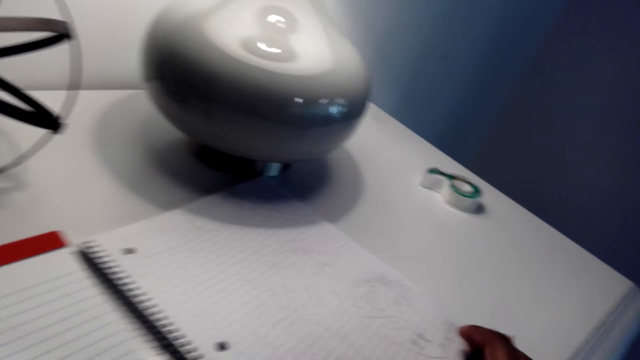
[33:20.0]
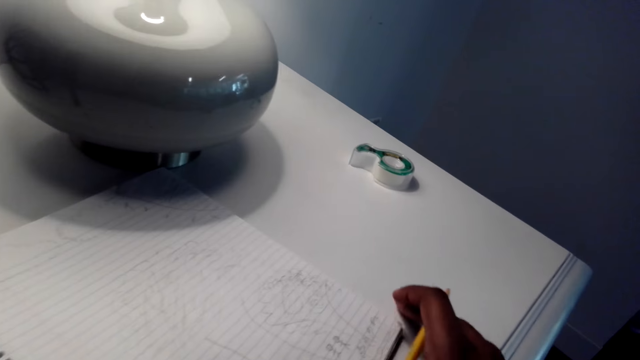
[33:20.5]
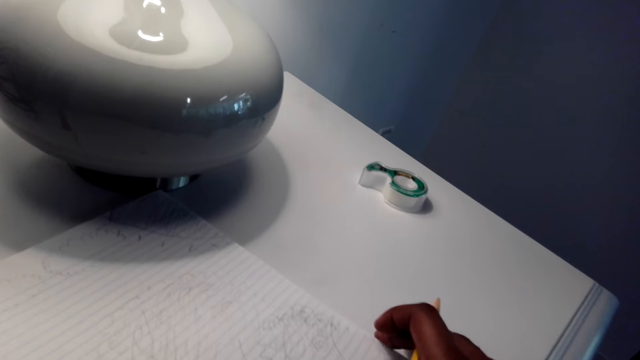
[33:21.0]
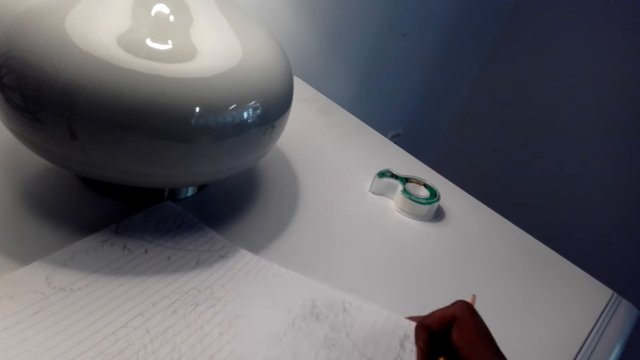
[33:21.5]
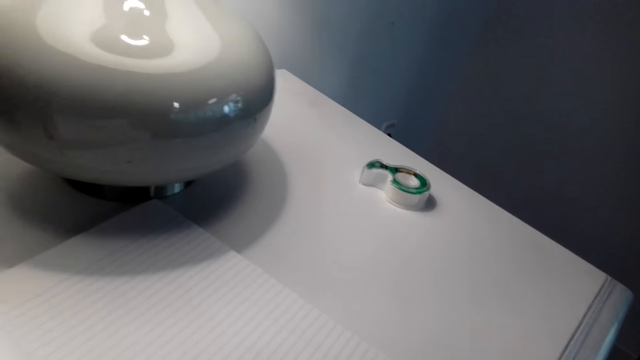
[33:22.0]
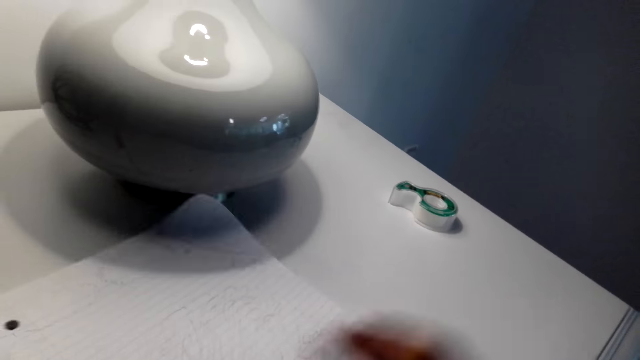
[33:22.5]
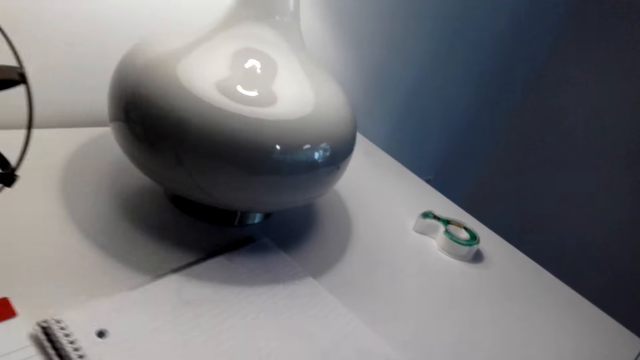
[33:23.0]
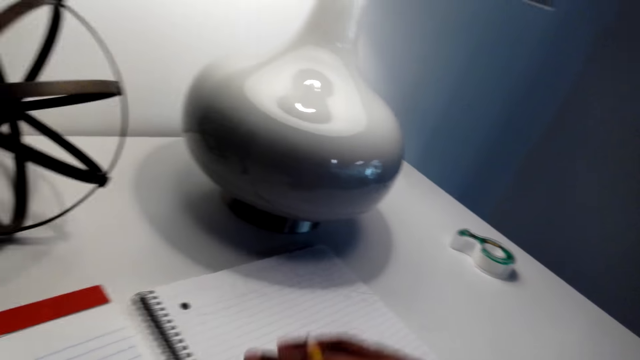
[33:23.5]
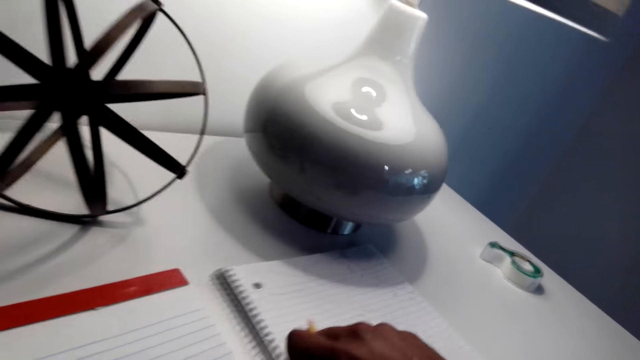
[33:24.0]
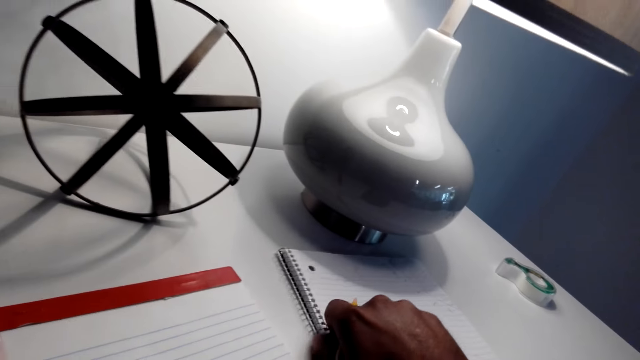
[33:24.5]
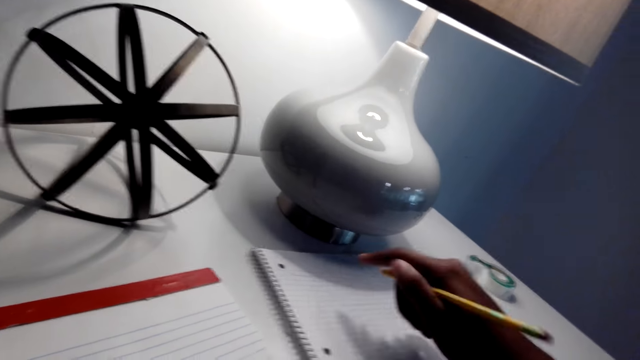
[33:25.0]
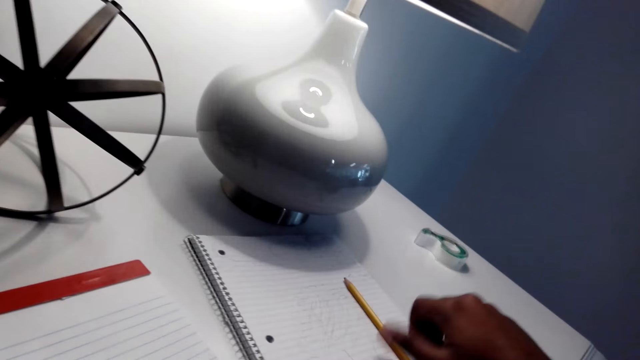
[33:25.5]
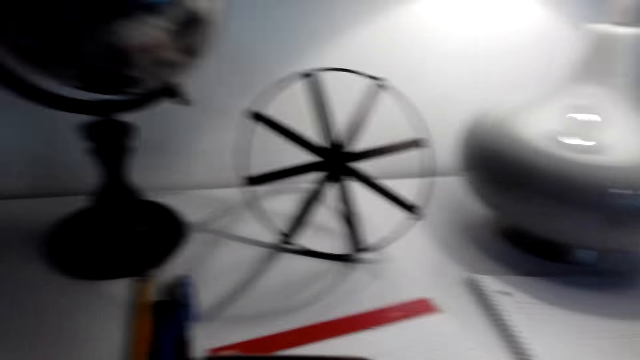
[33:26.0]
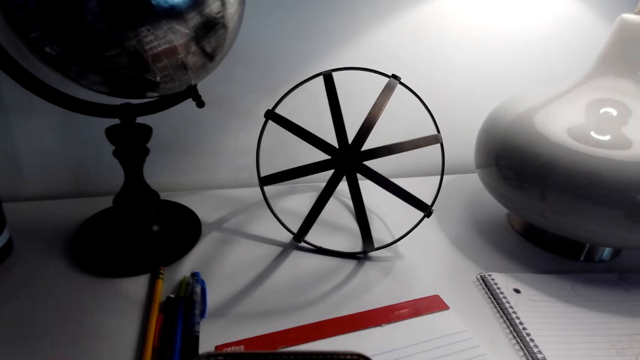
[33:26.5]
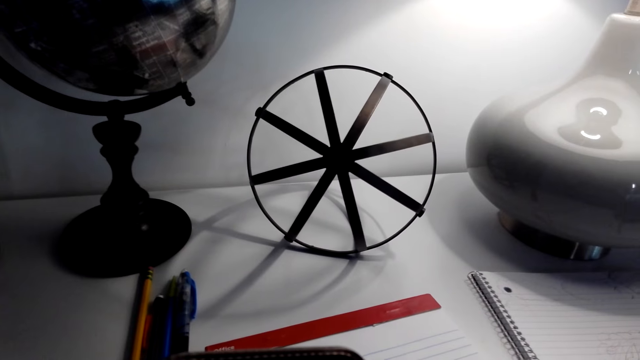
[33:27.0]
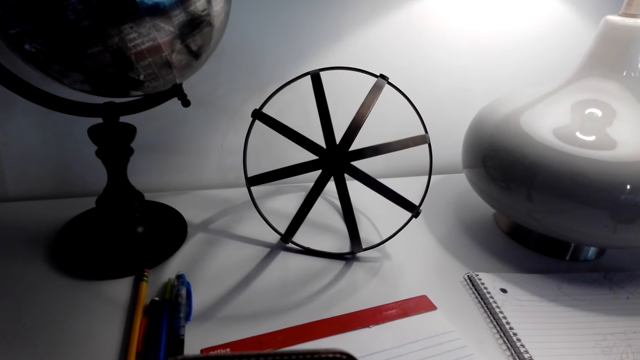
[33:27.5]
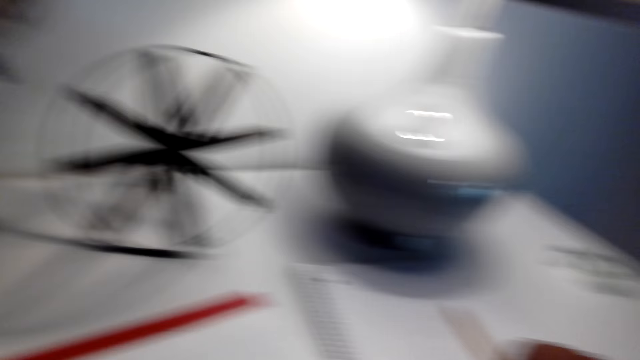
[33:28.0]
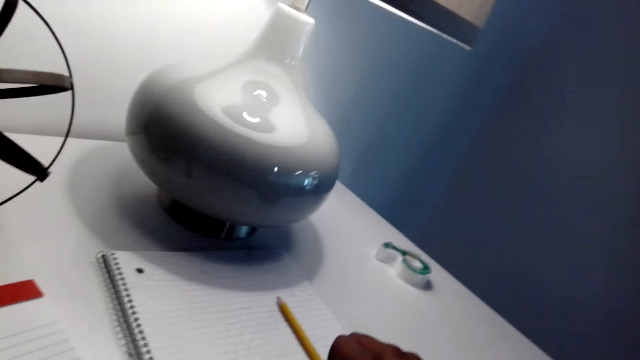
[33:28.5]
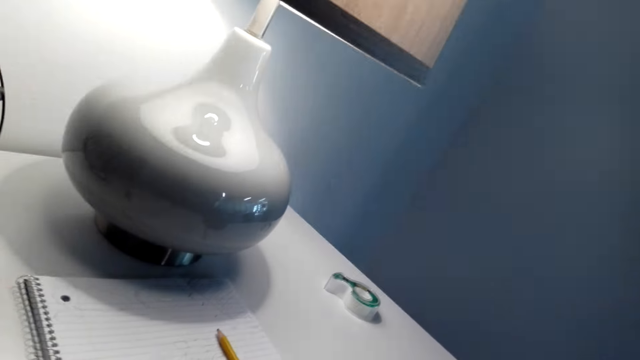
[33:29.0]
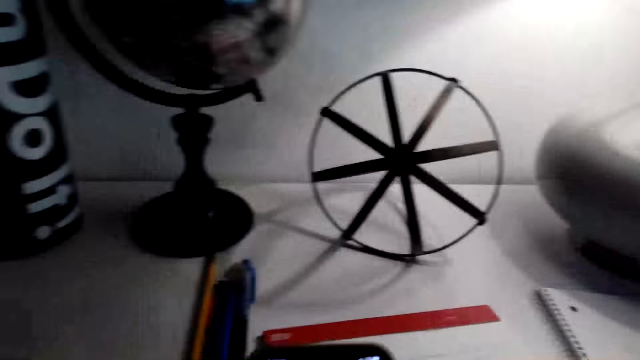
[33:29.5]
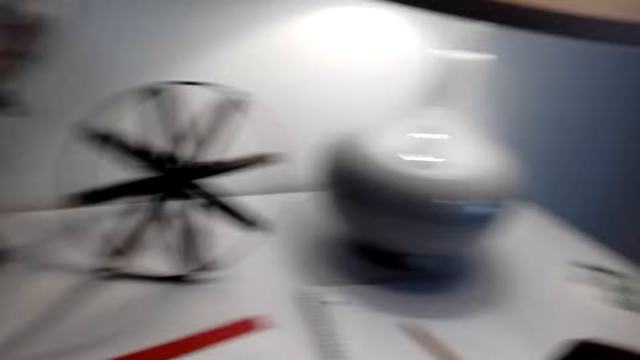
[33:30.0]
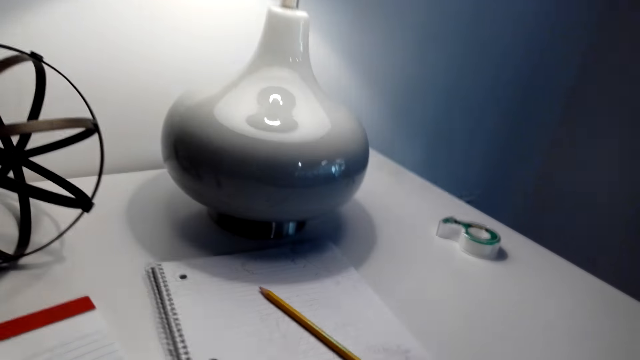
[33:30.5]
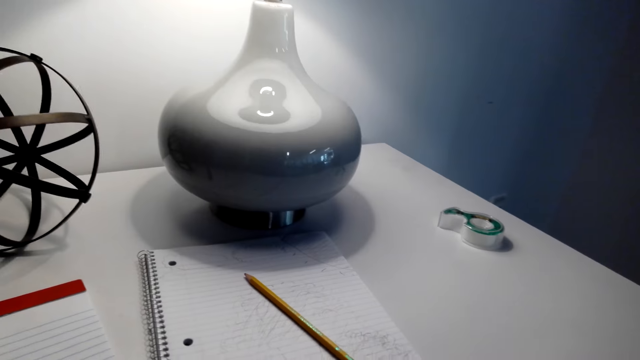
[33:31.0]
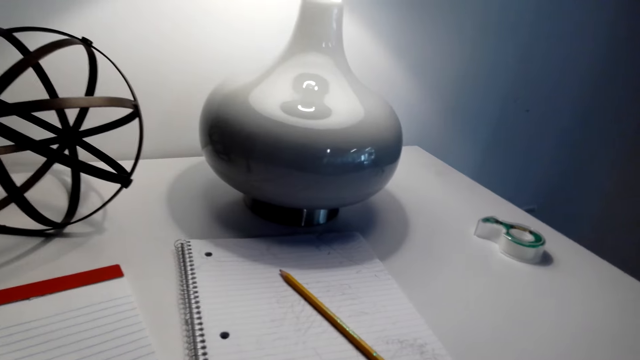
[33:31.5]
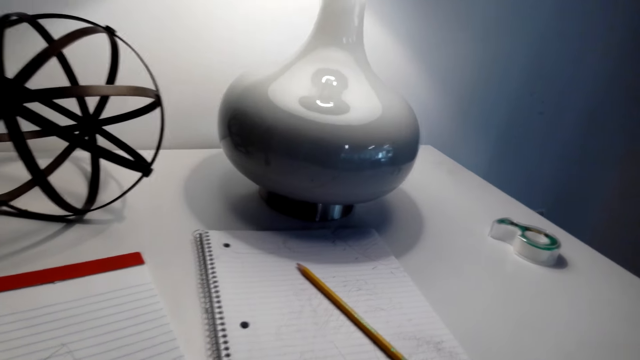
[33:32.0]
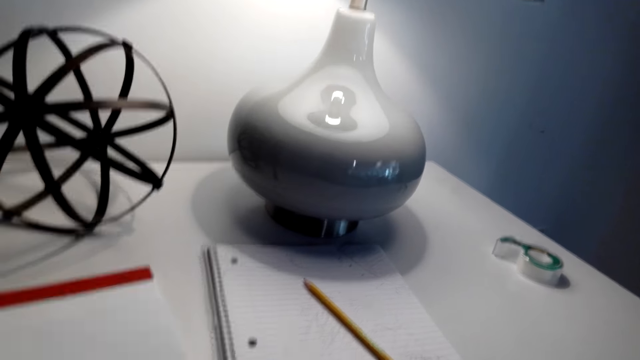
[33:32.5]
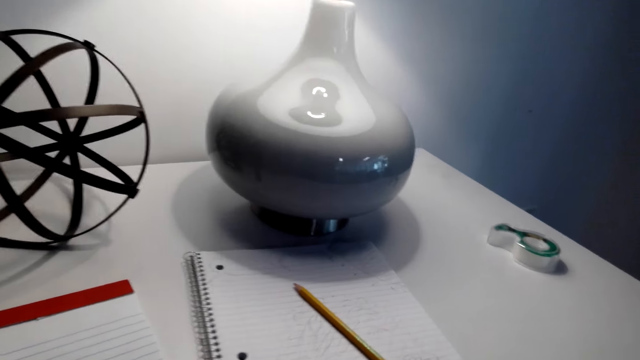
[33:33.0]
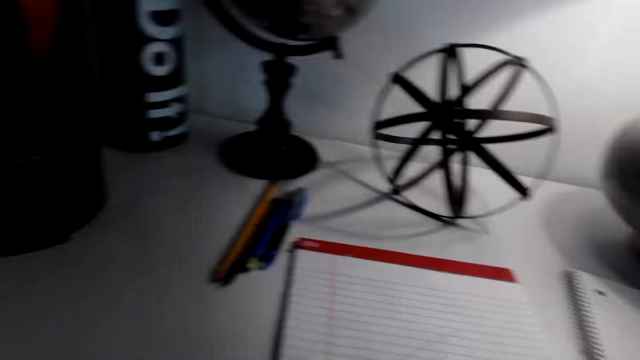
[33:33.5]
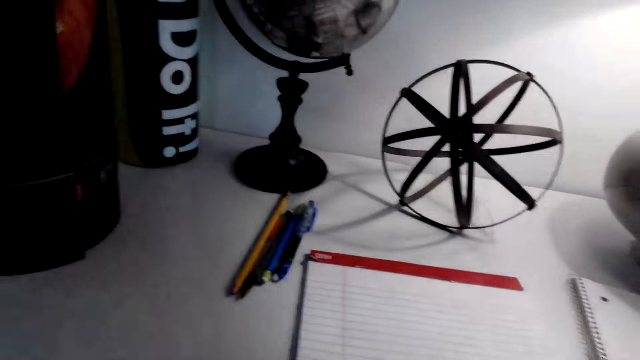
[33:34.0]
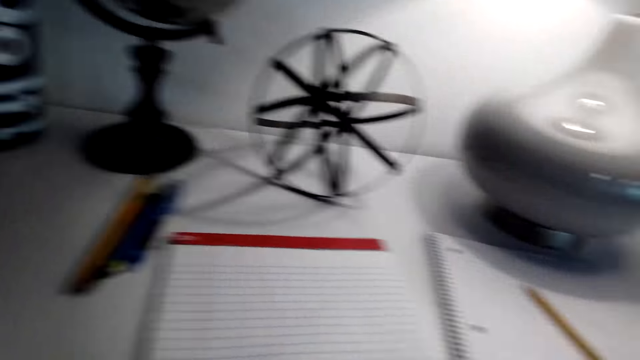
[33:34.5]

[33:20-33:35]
The camera wearer flips the page. He opens the book, throws the pencil on top of the book and scrolls the phone with his left hand. A lady converses with the camera wearer.

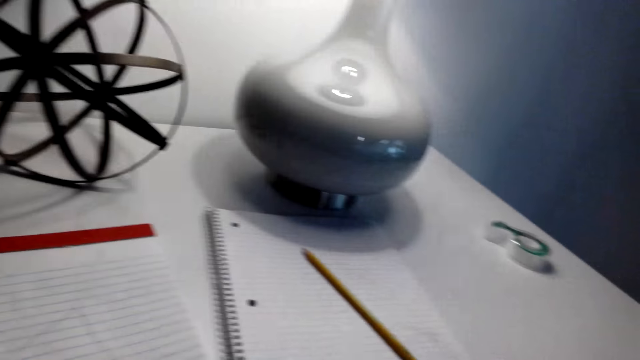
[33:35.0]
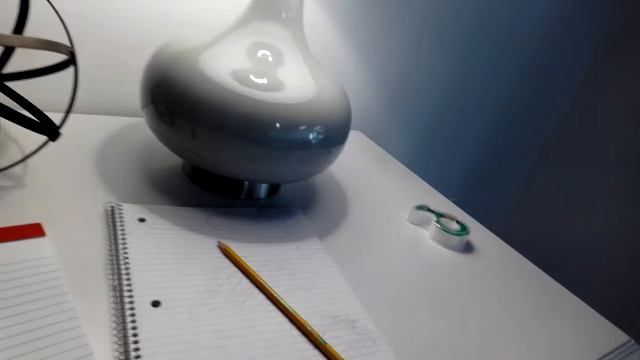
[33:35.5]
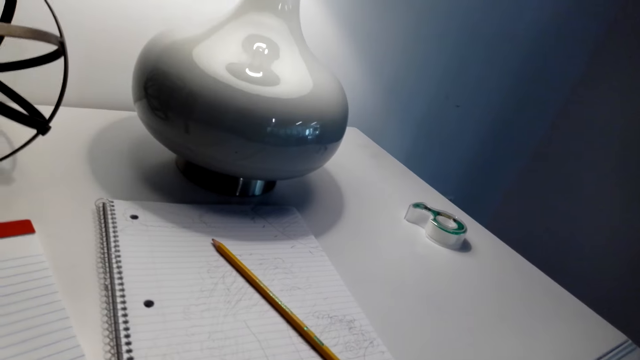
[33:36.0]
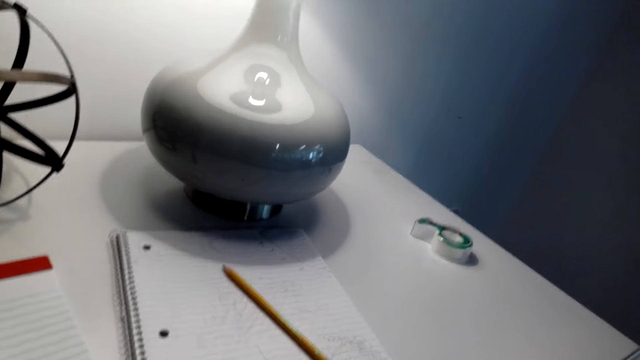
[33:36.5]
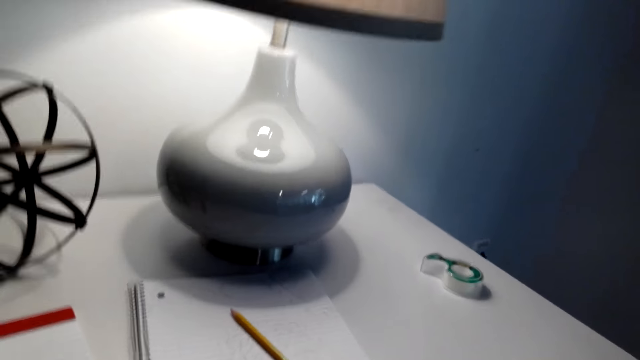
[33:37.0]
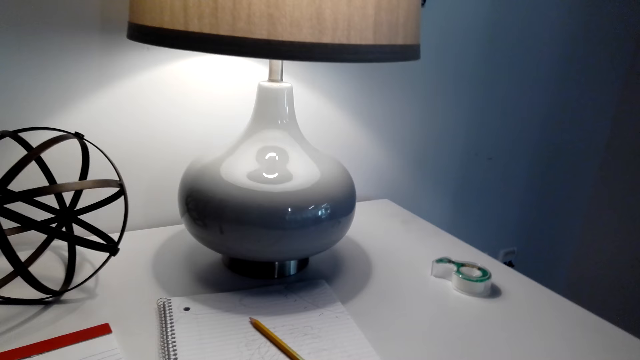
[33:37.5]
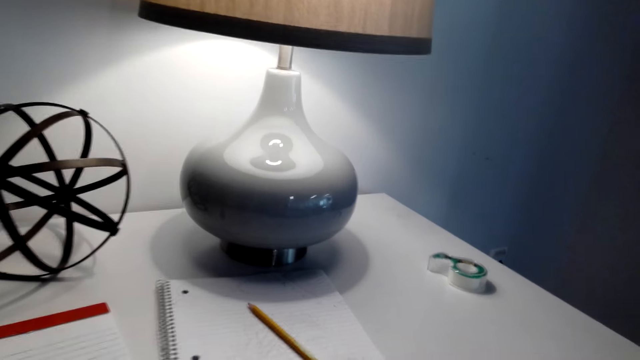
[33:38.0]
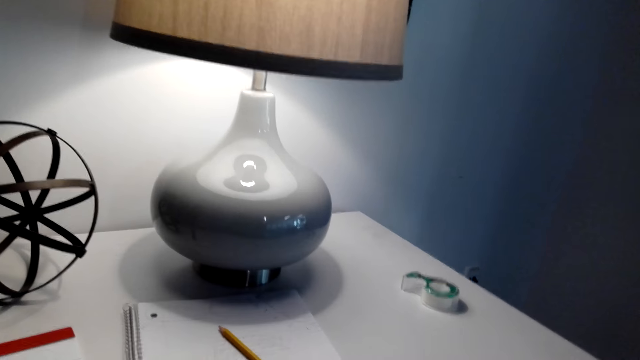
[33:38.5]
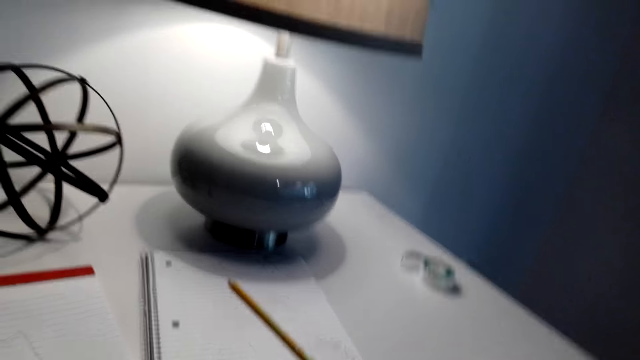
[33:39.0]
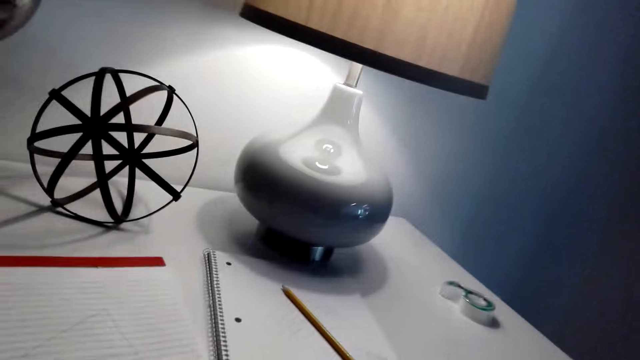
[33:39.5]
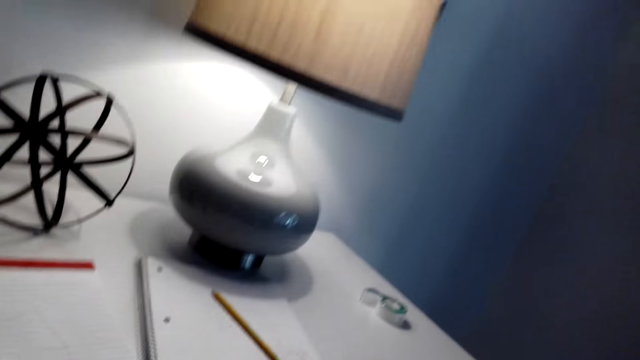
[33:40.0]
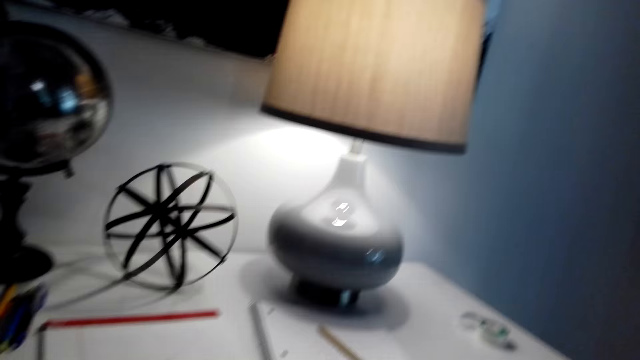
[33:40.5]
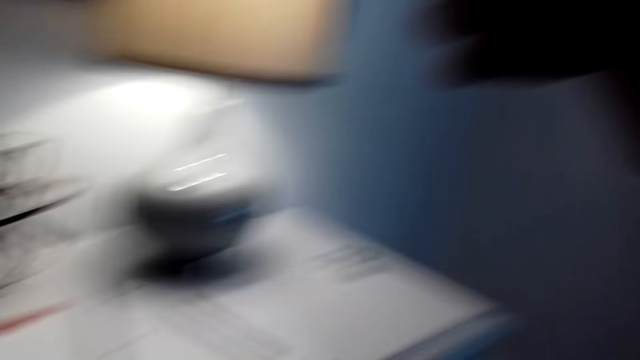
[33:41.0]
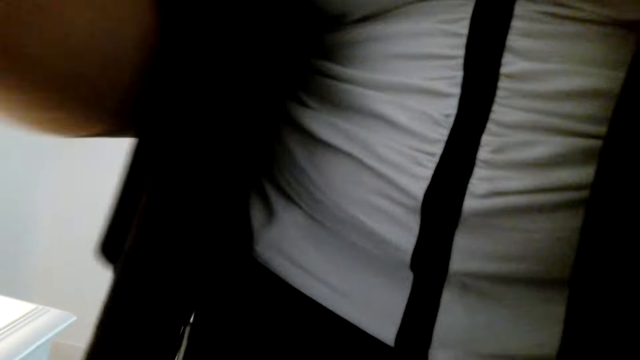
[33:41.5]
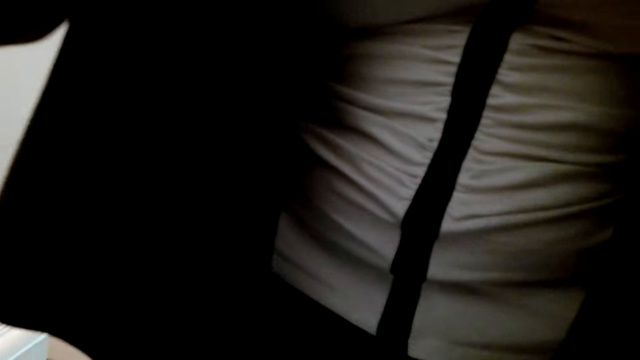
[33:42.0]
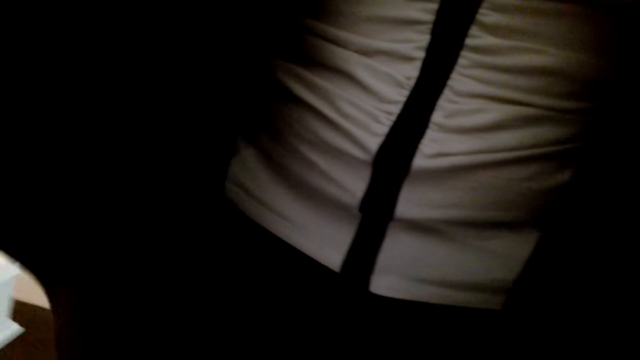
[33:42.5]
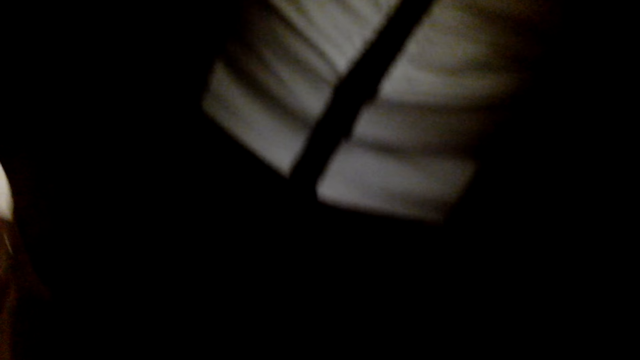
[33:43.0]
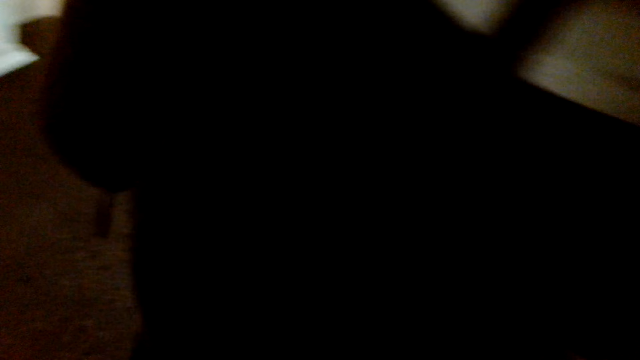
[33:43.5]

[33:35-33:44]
A lady removes the camera wearer's camera. The lady converses with the camera wearer.
